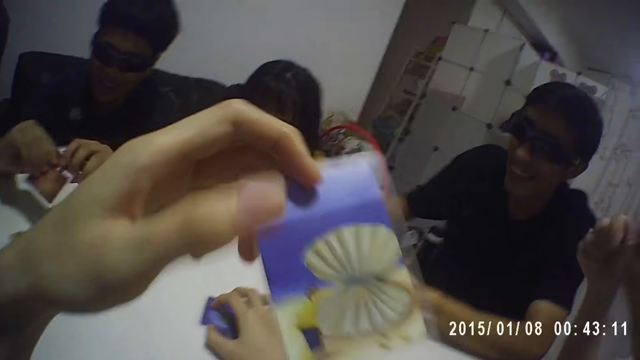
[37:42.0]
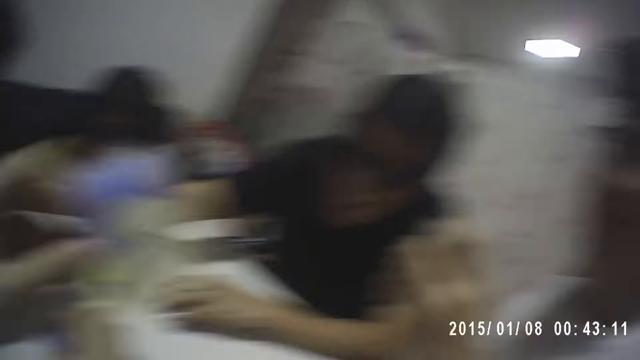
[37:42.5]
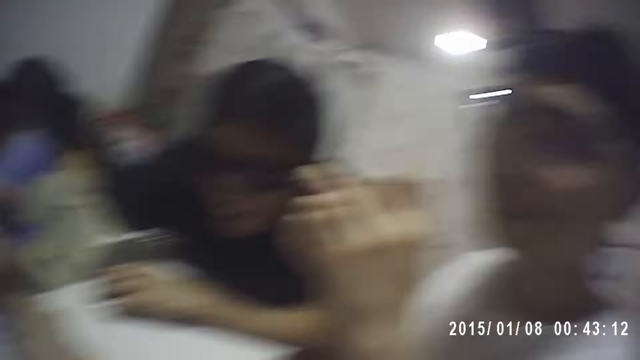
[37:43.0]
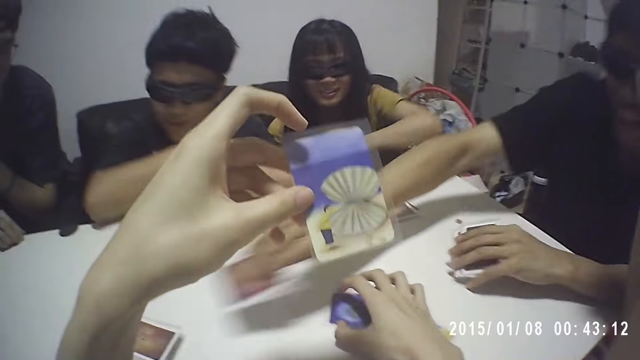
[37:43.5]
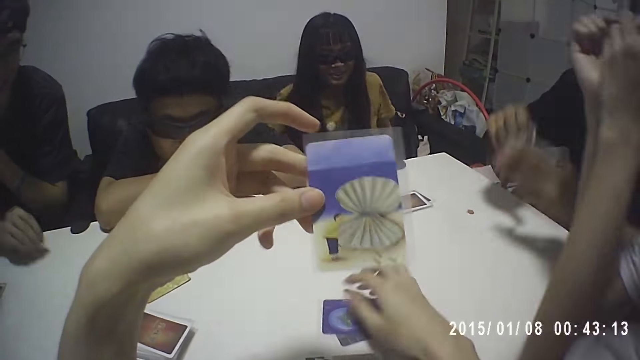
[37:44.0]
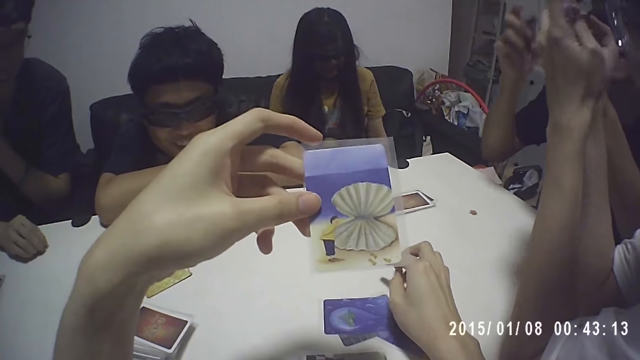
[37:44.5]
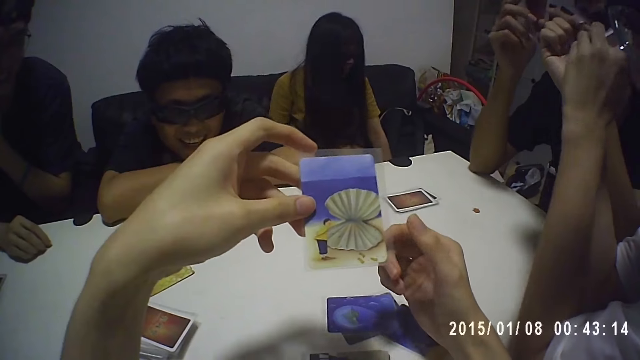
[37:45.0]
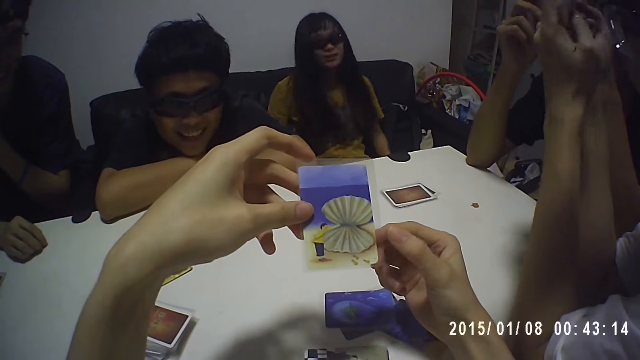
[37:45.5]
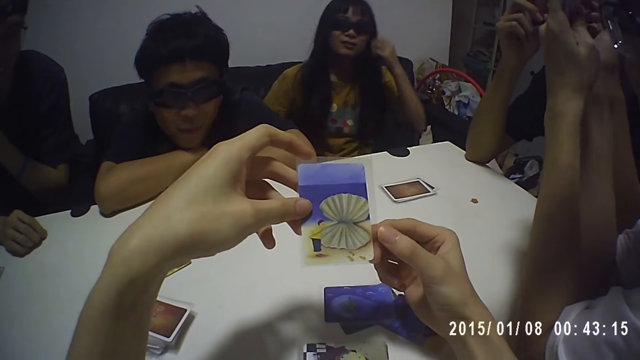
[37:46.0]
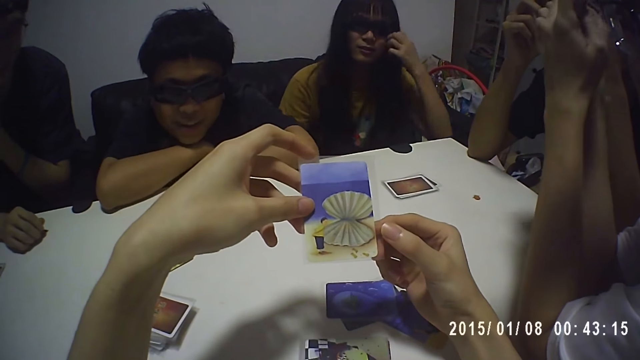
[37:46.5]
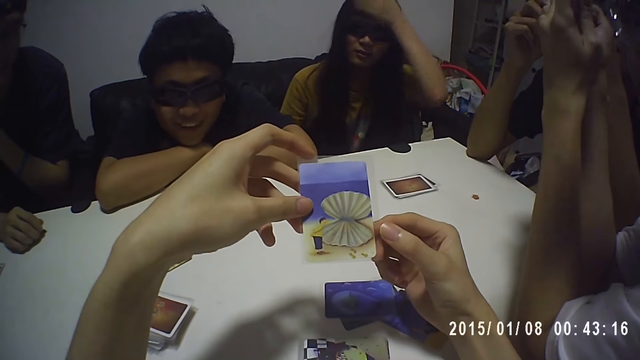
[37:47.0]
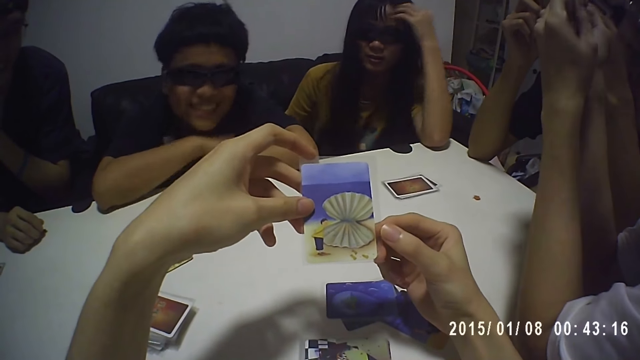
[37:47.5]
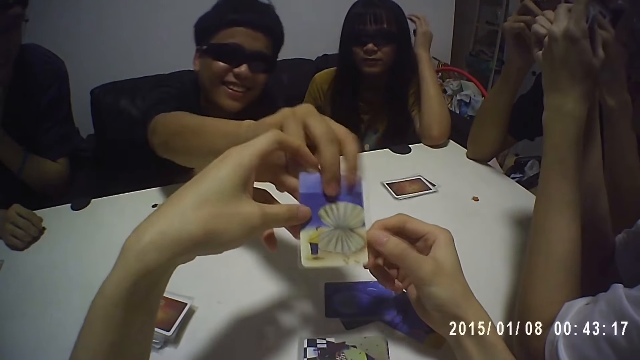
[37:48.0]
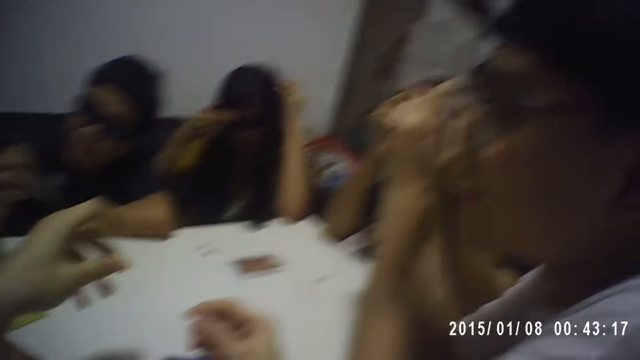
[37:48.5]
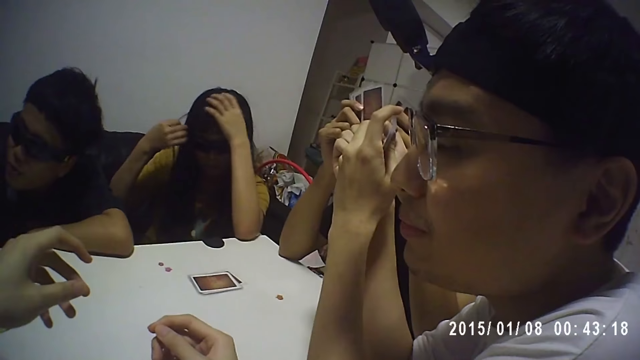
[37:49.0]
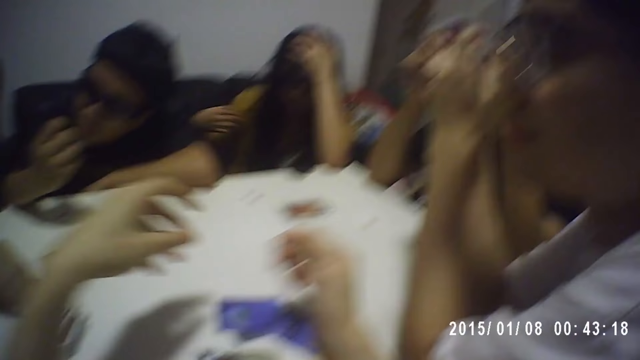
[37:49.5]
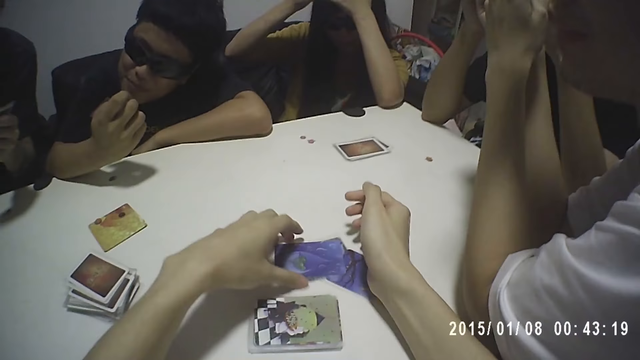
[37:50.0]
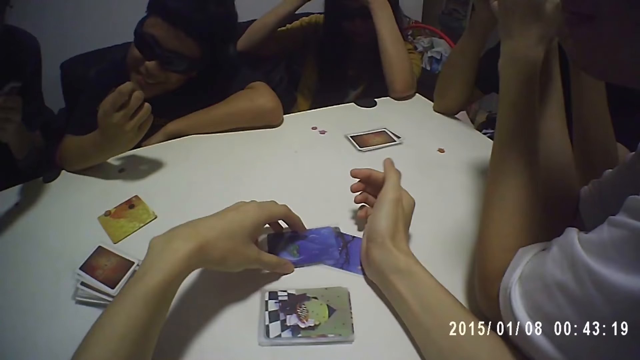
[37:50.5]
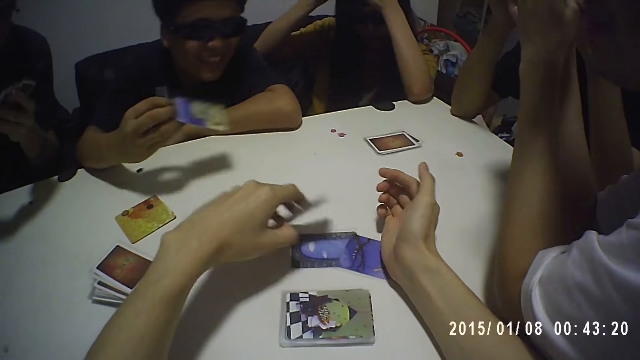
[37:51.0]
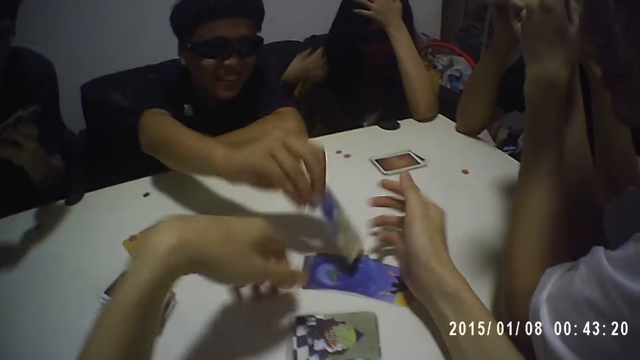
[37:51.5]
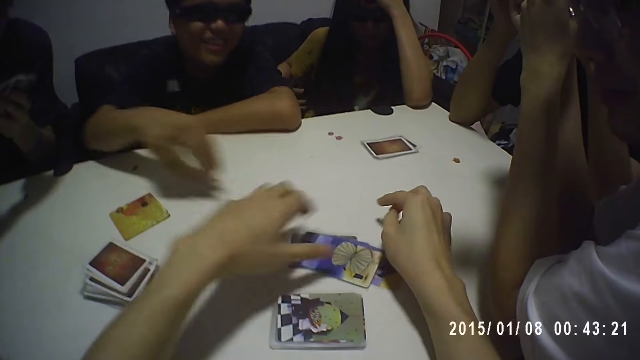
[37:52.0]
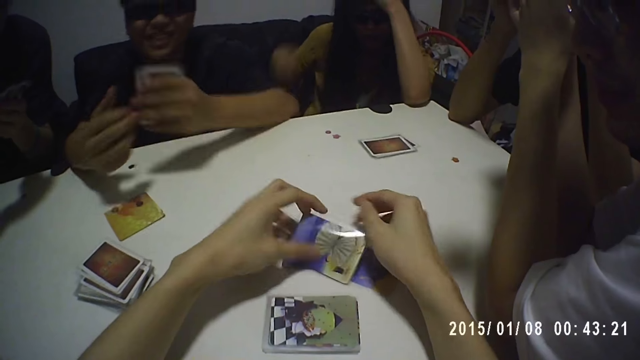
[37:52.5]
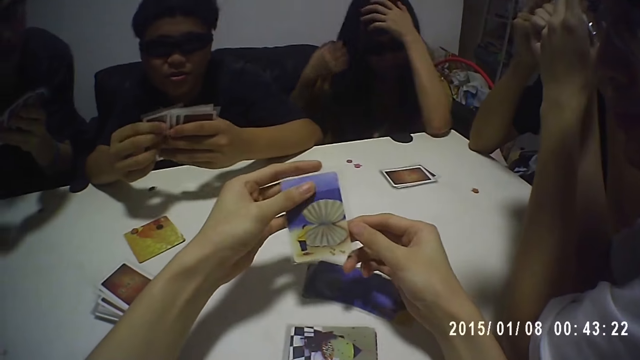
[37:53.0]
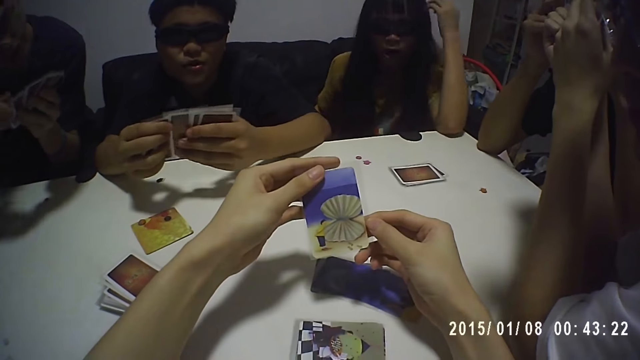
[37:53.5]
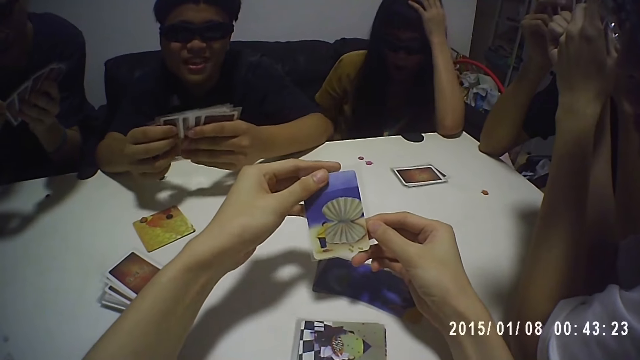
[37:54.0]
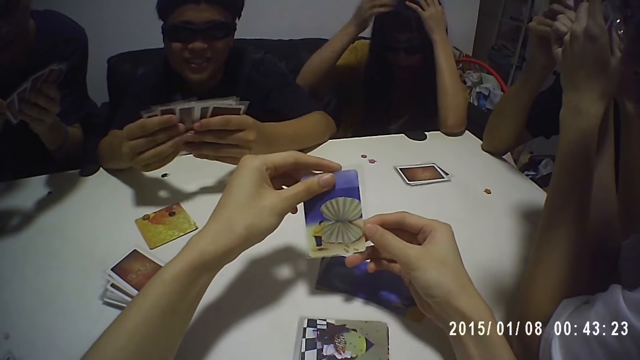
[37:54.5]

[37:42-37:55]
The camera wearer examines a card in his left hand. He holds the card with both hands. A man collects a card from the camera wearer. The camera wearer arranges the cards on the table. The man gives a card to the camera wearer. The camera wearer examines a card with both hands.

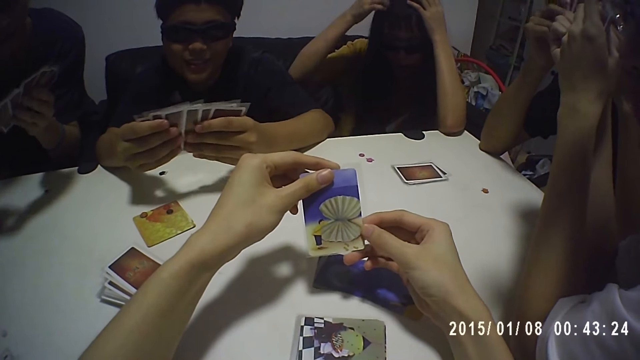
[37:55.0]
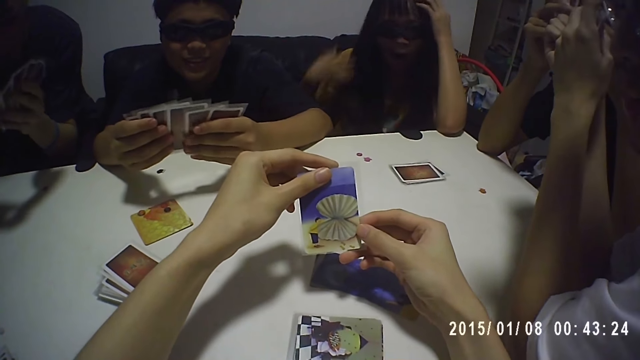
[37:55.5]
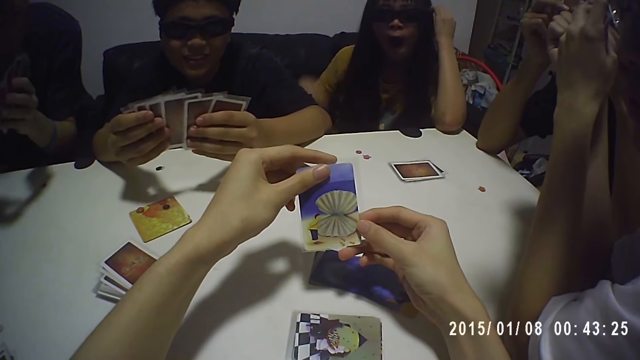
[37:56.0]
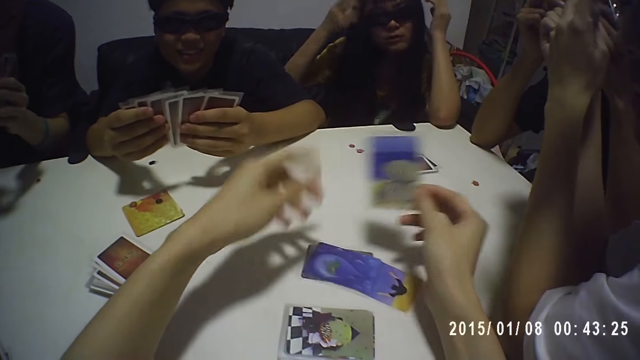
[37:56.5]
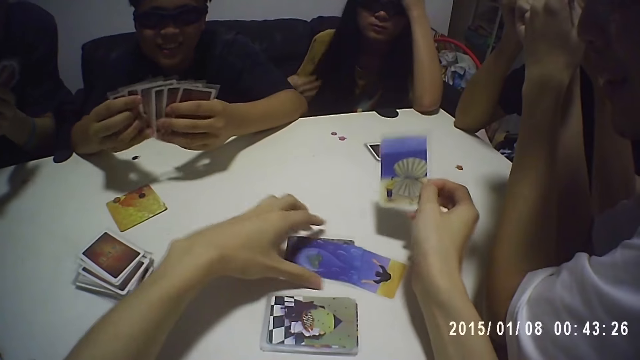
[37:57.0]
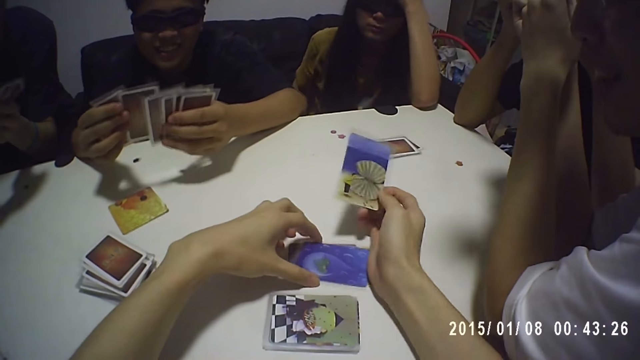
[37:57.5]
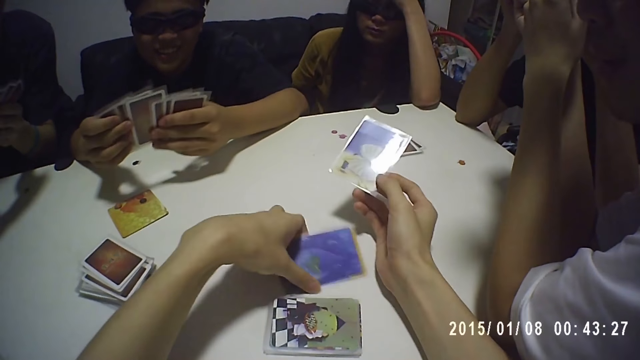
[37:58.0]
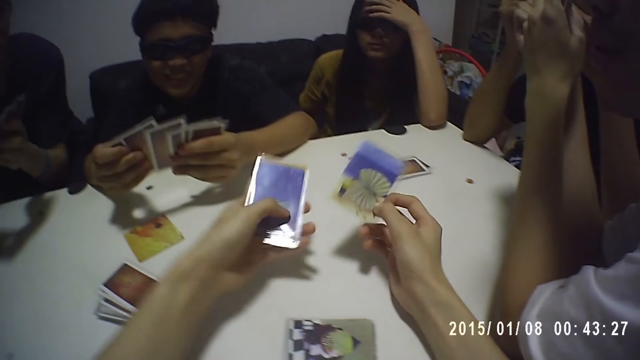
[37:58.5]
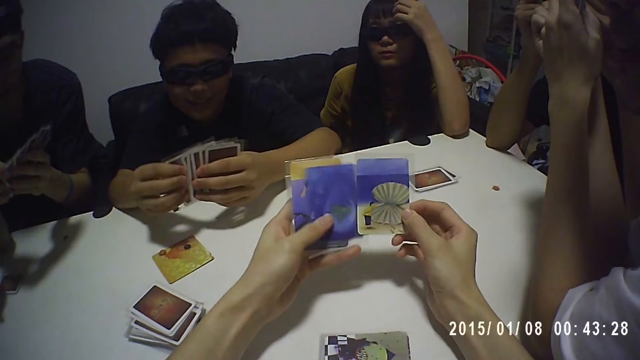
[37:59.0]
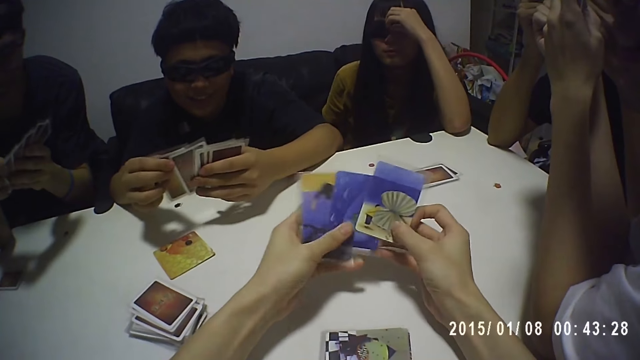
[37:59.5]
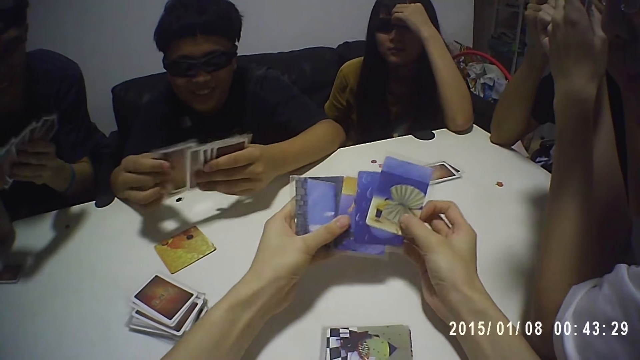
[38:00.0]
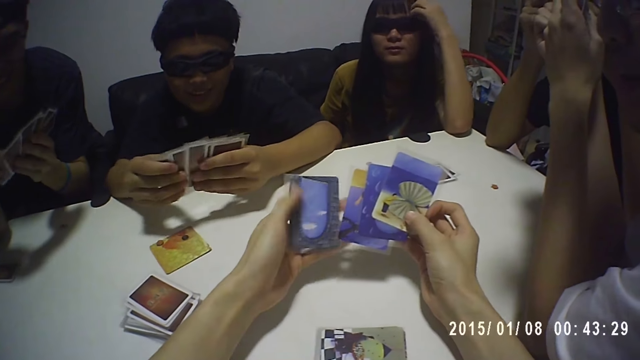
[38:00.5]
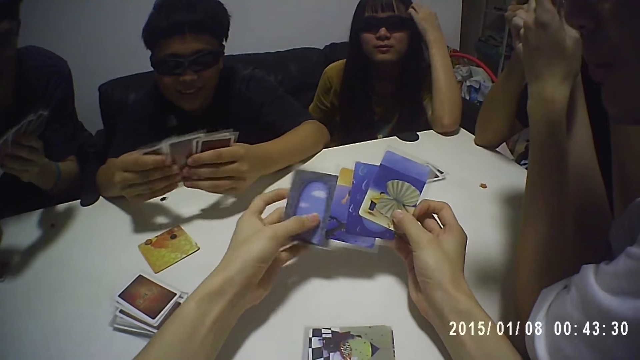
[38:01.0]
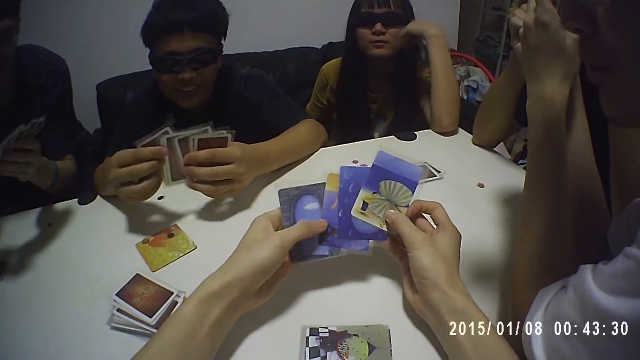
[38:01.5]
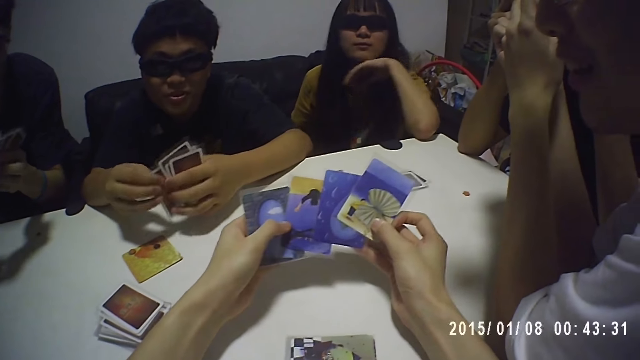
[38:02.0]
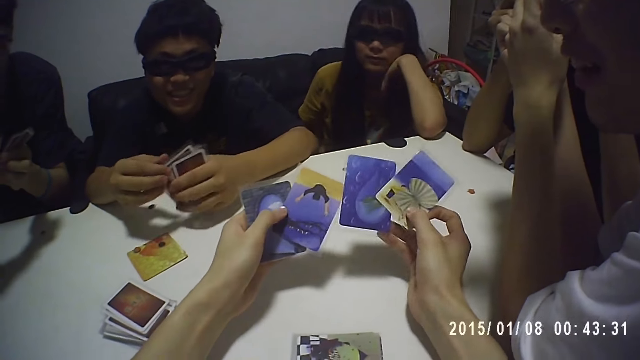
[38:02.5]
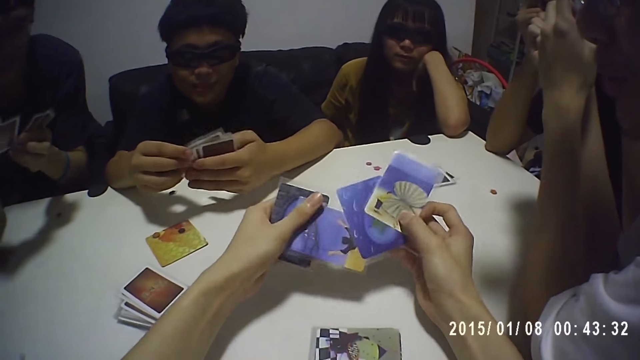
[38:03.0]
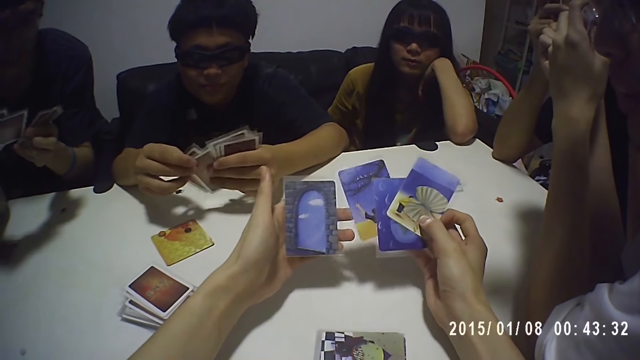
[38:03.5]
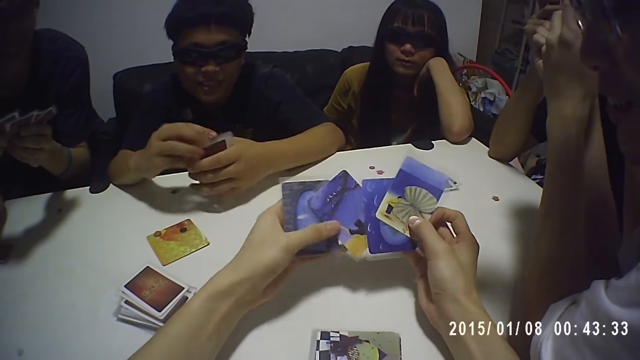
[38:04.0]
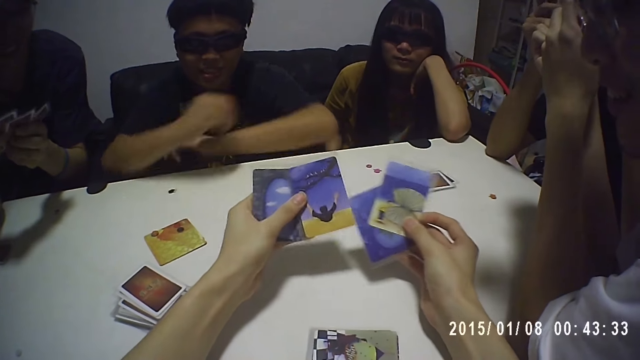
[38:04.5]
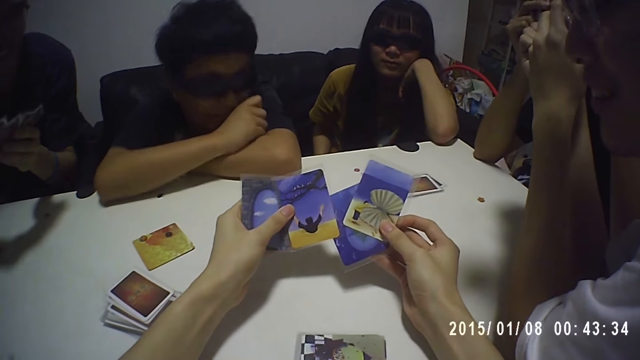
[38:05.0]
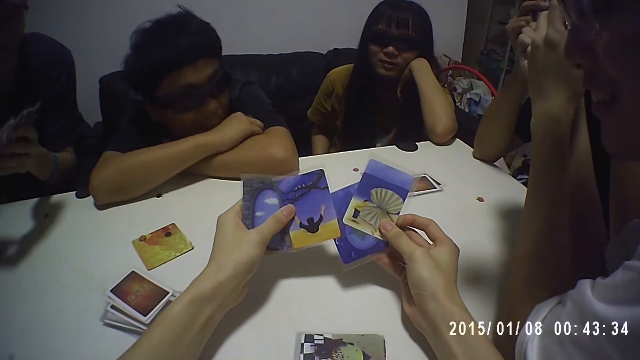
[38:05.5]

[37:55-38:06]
A man shuffles cards with both hands. The camera wearer packs the cards from the table. He shuffles cards with both hands. He checks the cards with both hands.
